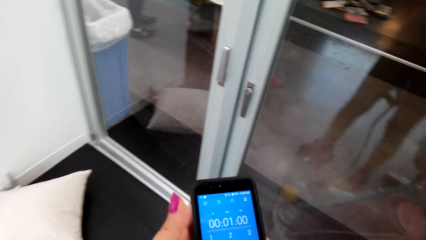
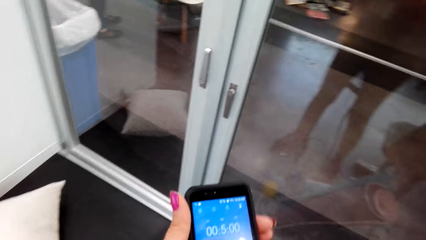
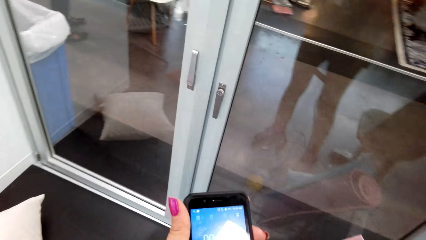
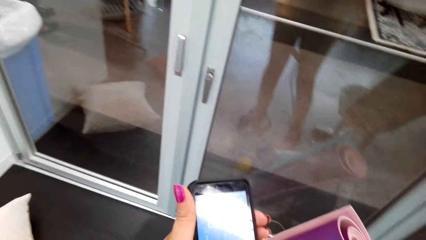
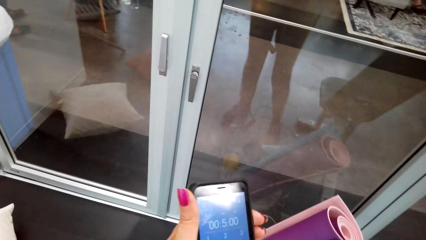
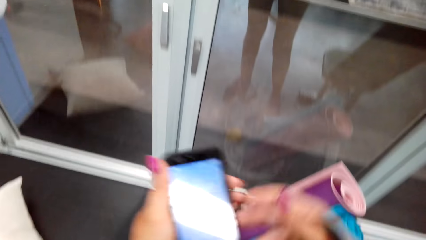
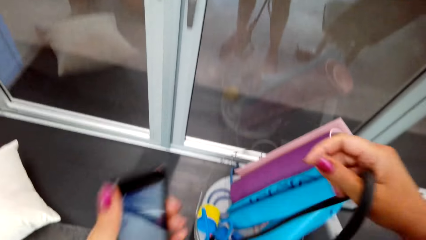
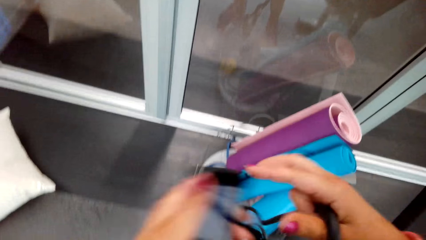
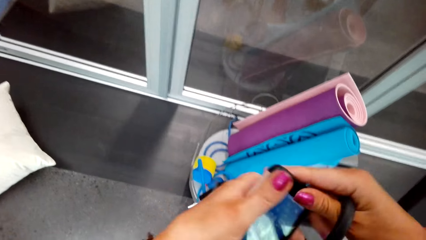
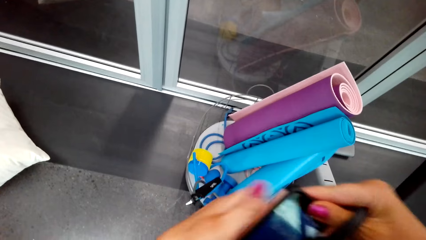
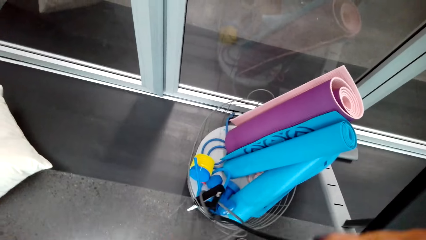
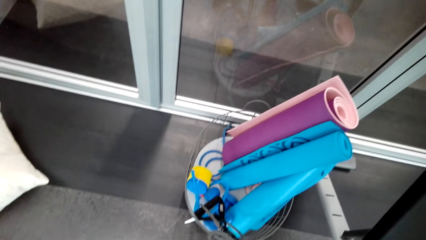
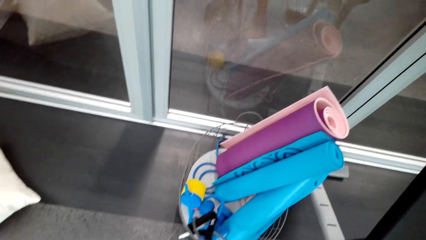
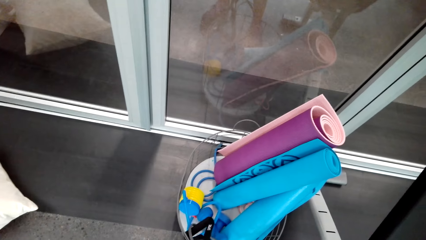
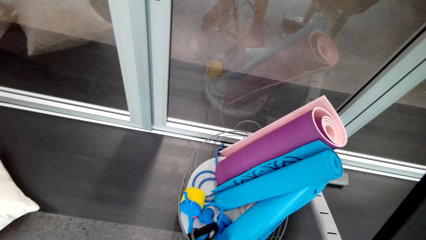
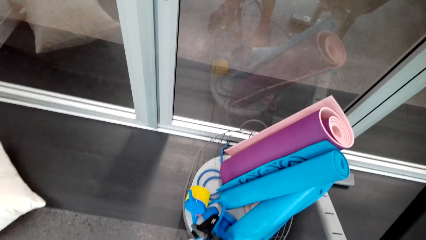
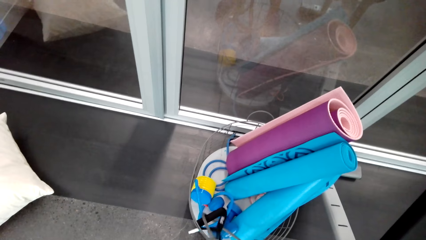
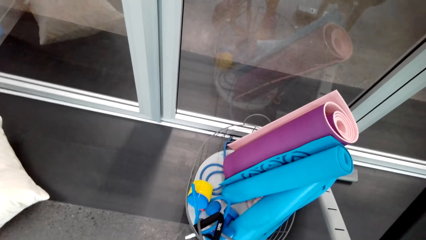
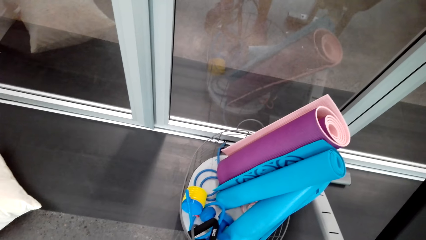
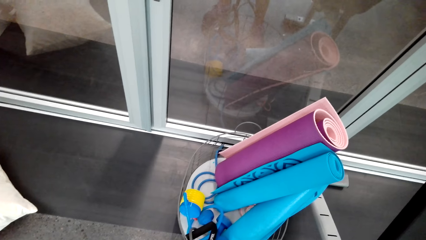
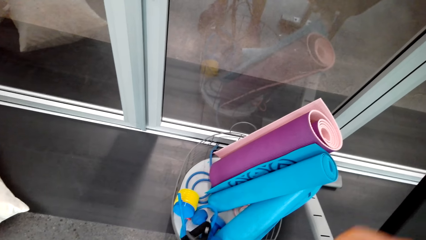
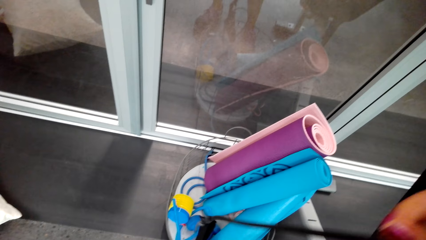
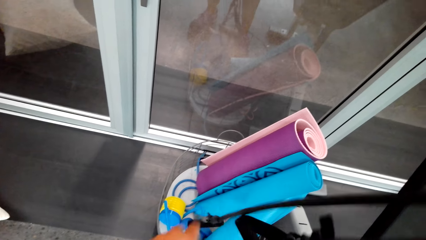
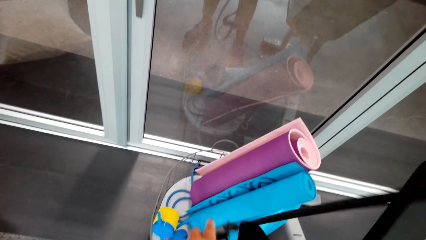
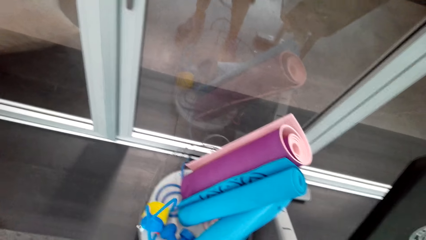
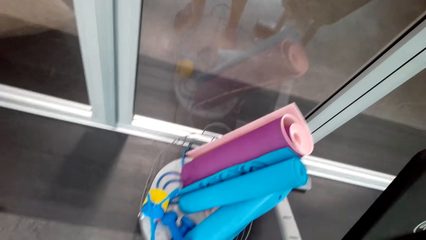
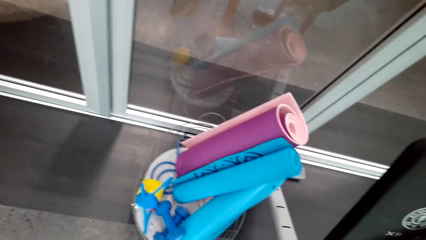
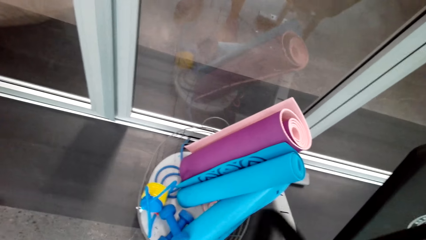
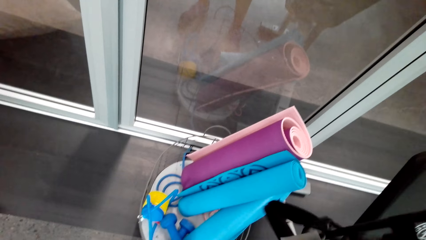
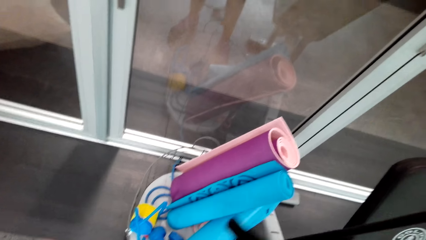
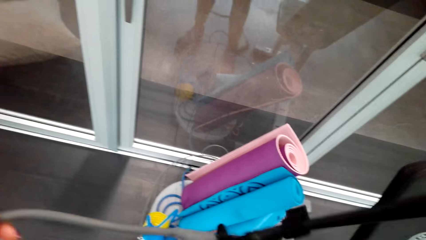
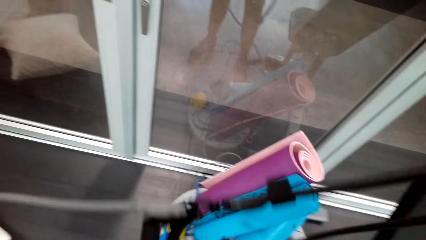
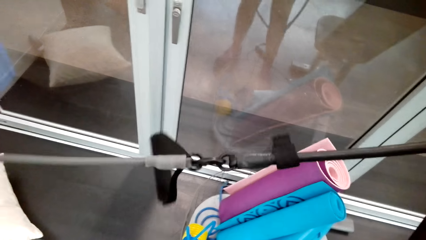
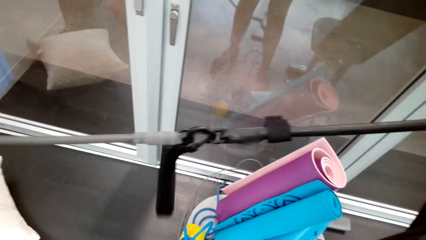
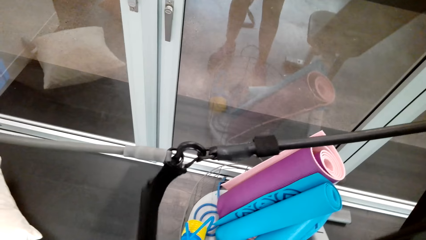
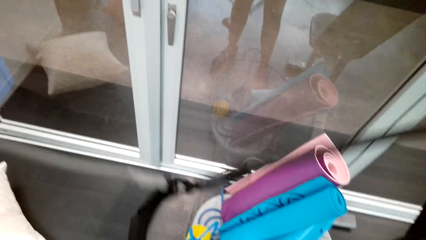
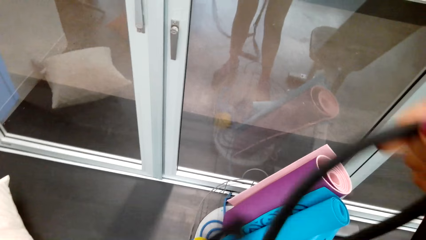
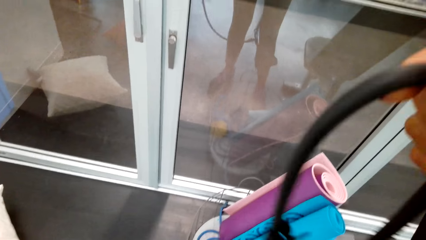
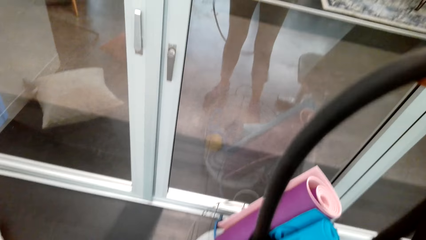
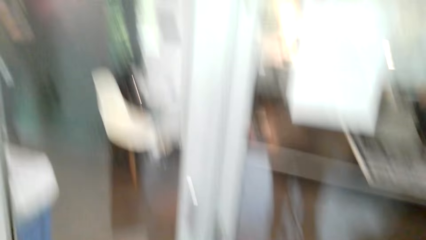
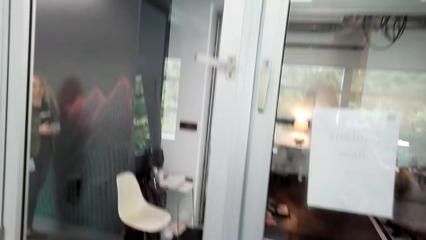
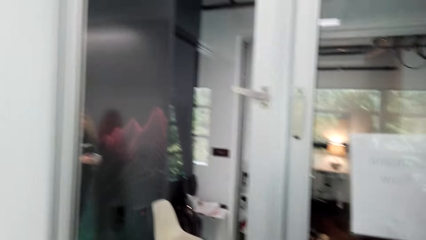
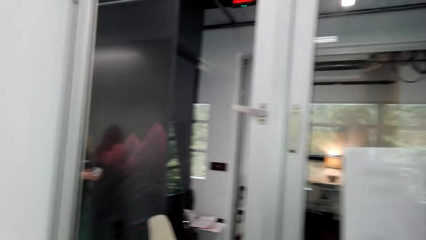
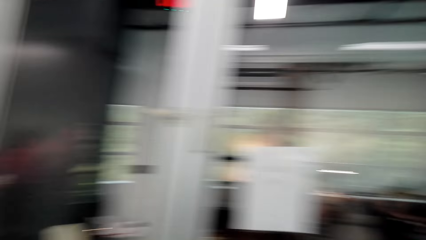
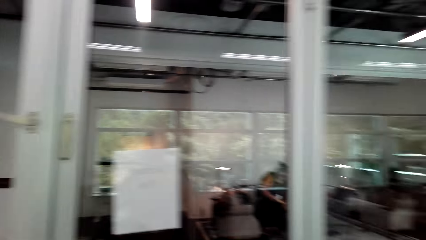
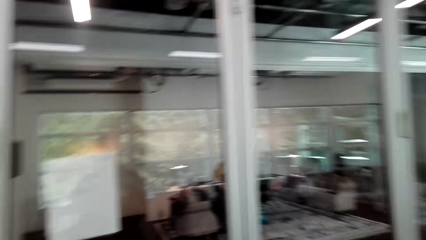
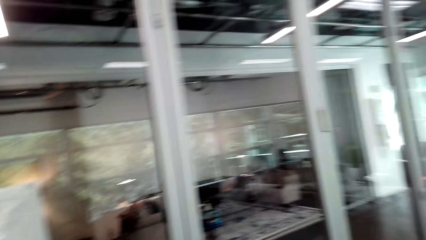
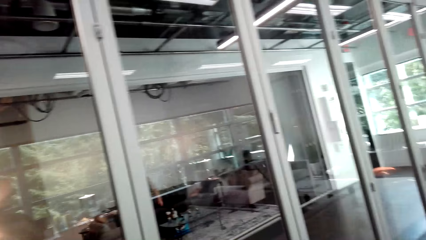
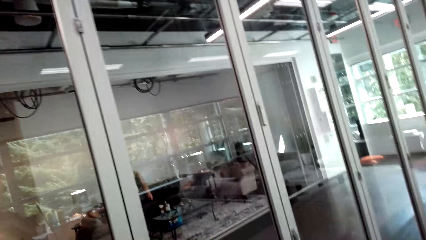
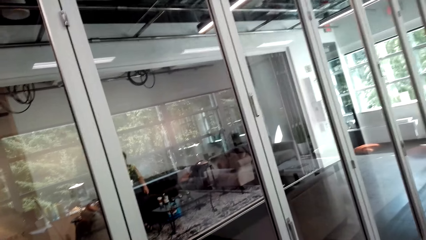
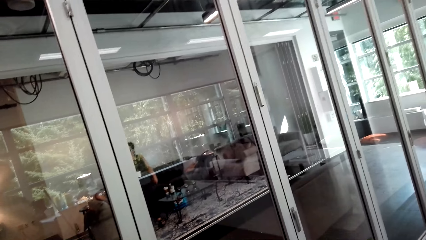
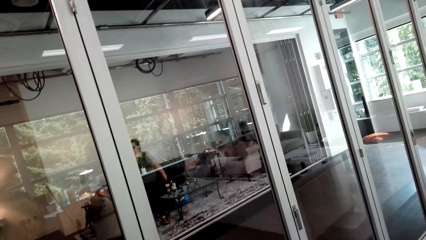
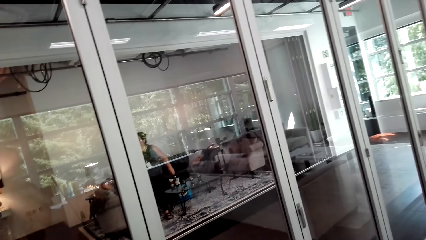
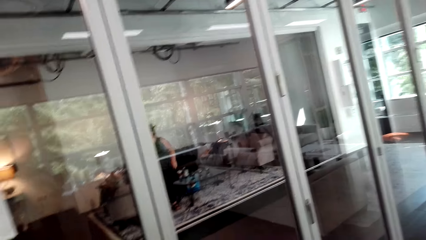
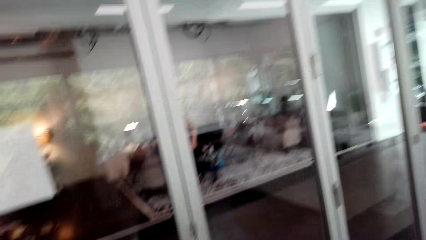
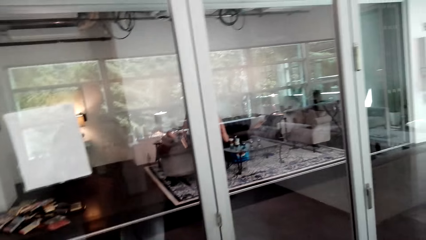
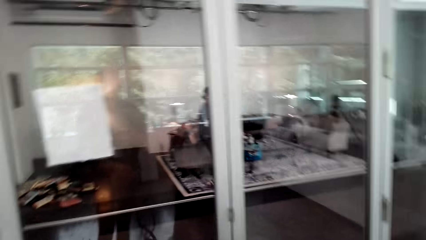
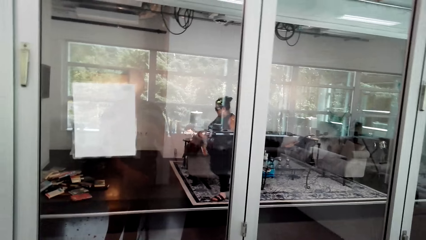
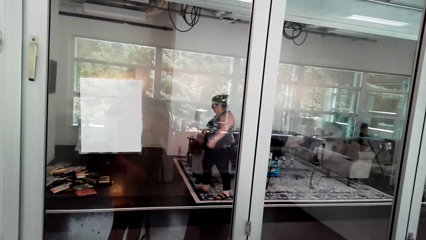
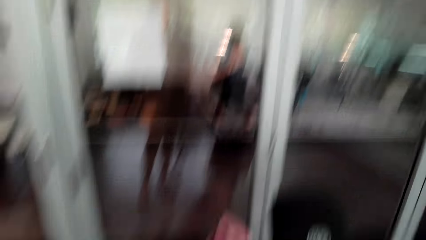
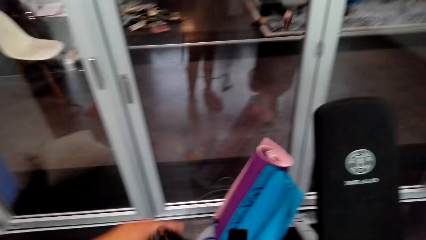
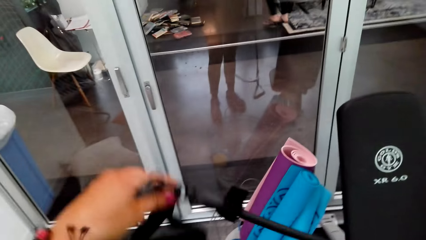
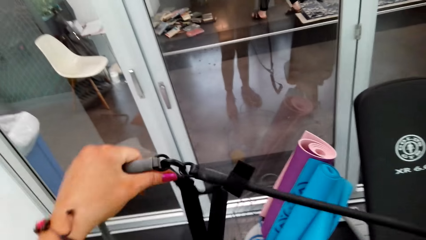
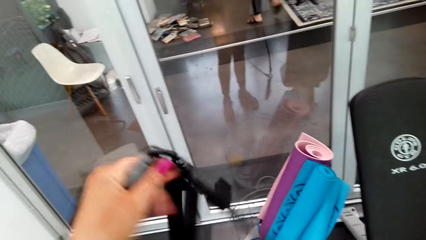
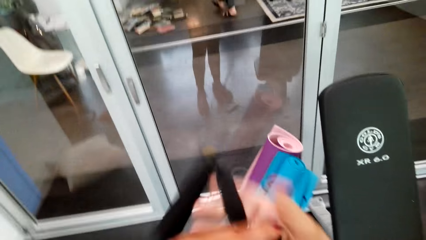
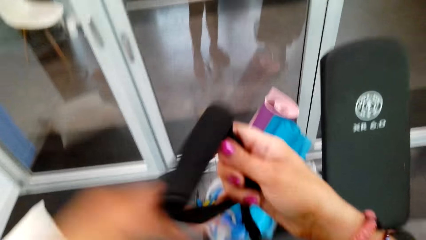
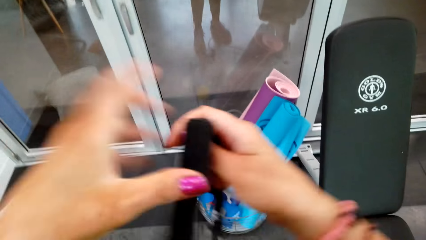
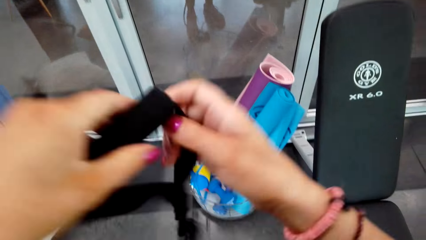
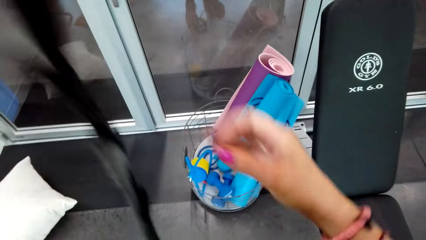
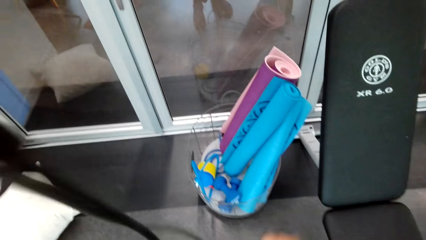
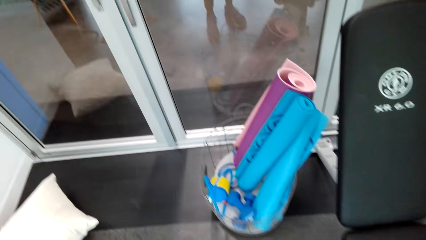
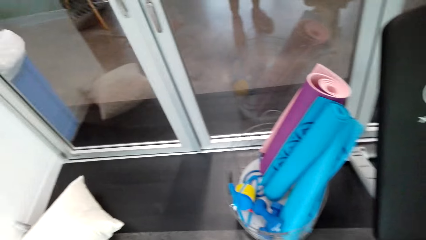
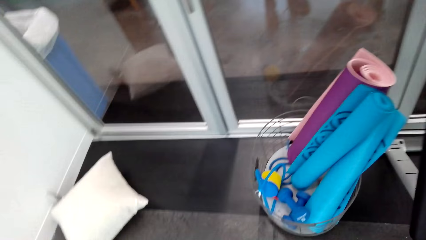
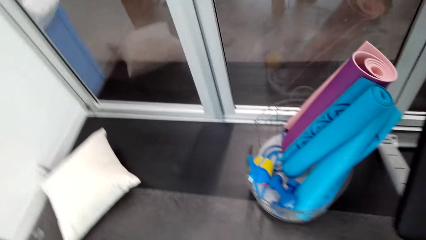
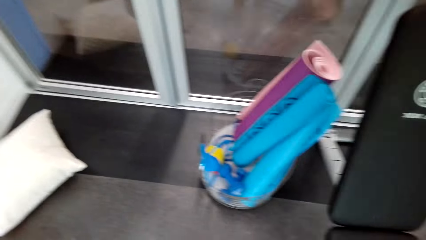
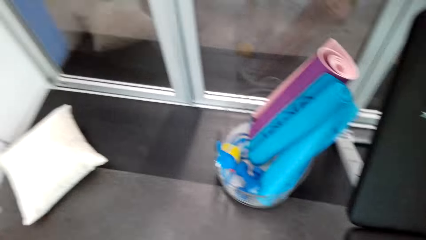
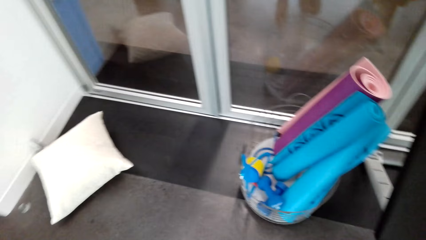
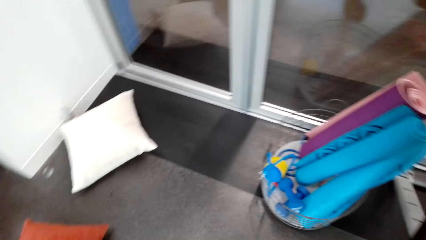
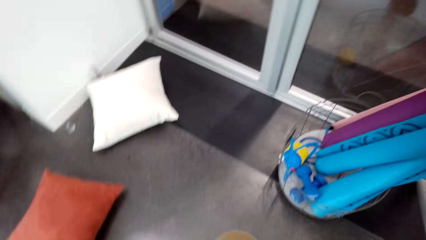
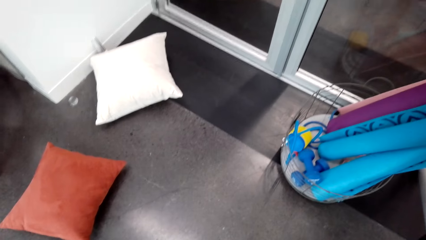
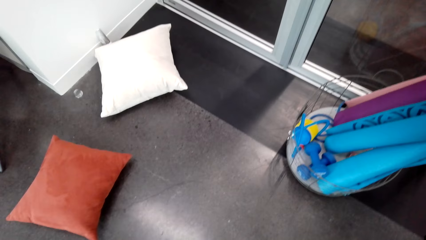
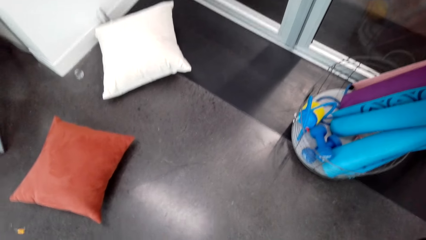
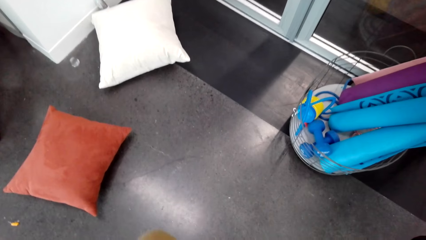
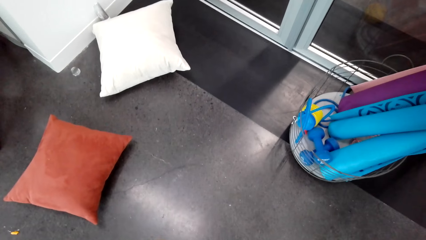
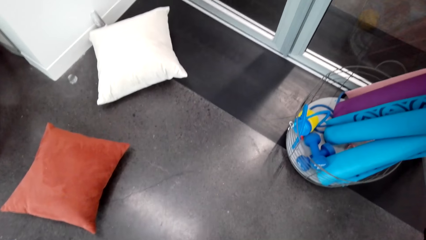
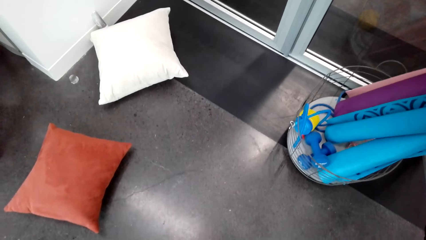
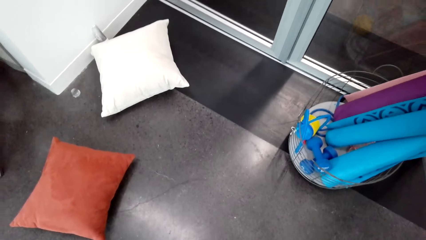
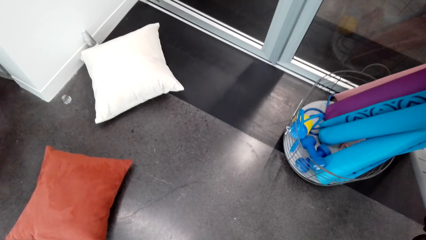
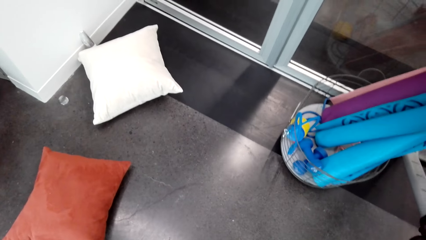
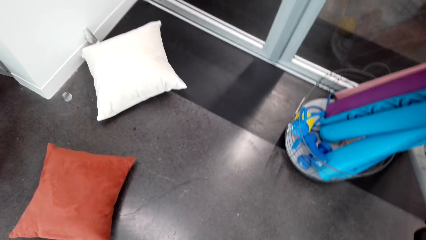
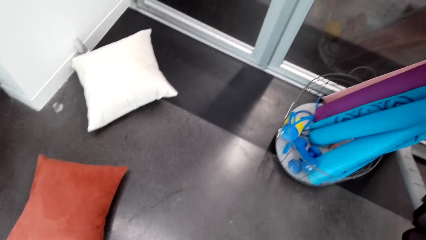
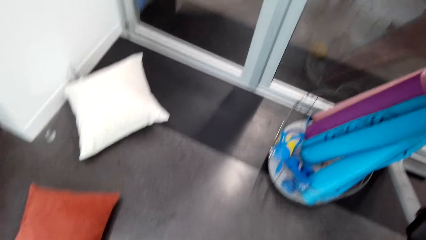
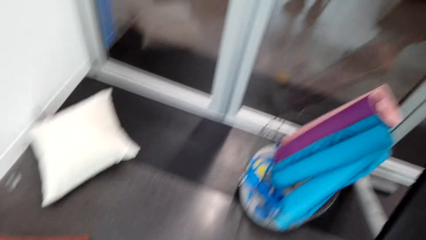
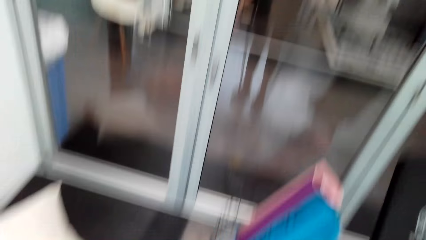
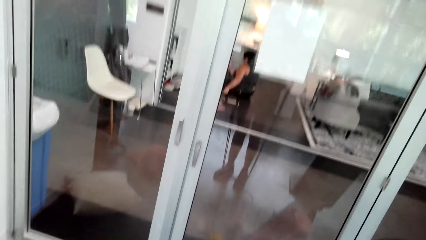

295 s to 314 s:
A man speaks to the camera wearer. The camera wearer speaks to the man. She picks up the pull rope in the bucket on the floor. She stands on the floor. She holds the resistance band. She looks around the room. She holds the pull rope with her hands. She stands on the floor.
